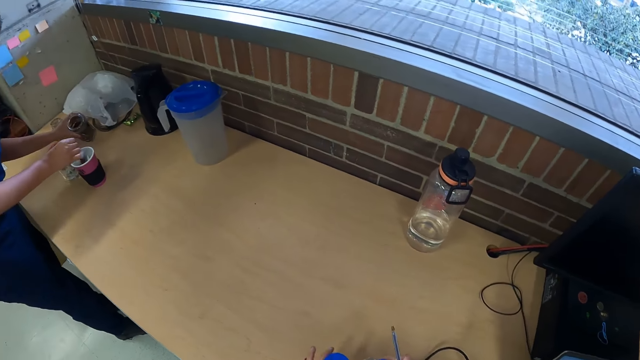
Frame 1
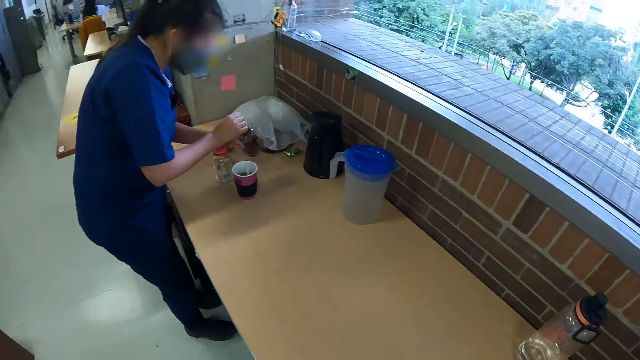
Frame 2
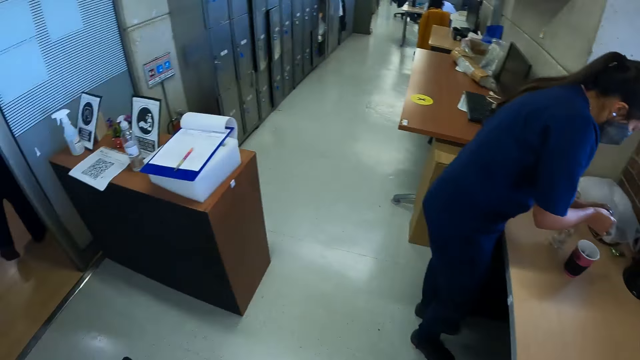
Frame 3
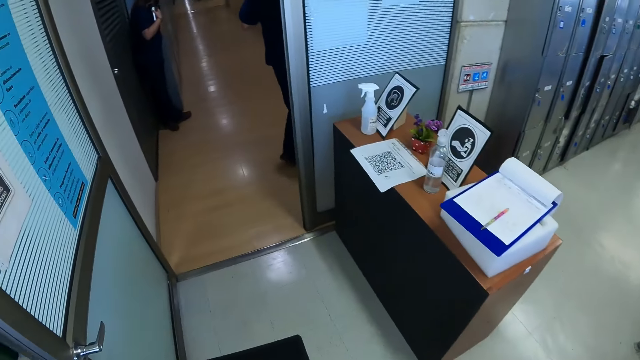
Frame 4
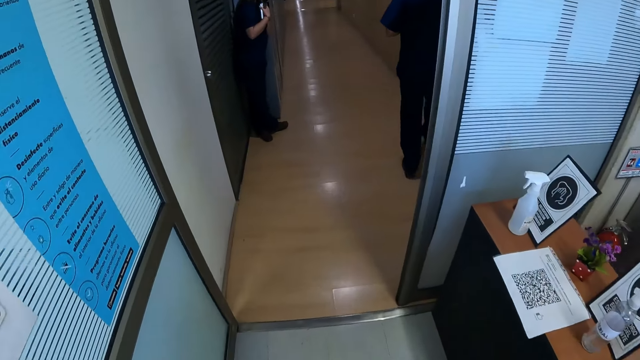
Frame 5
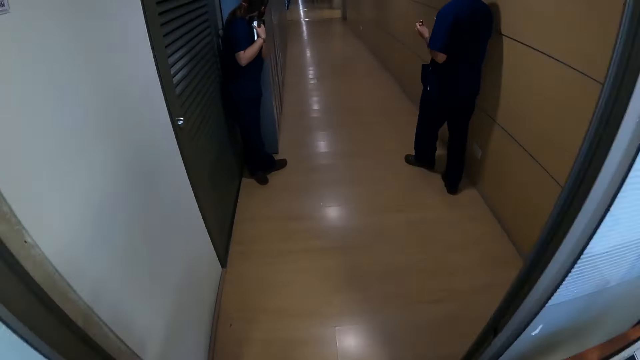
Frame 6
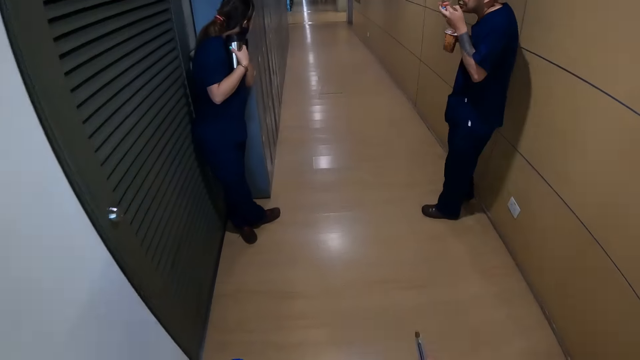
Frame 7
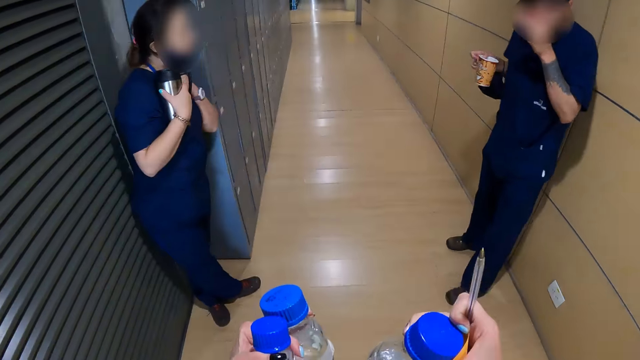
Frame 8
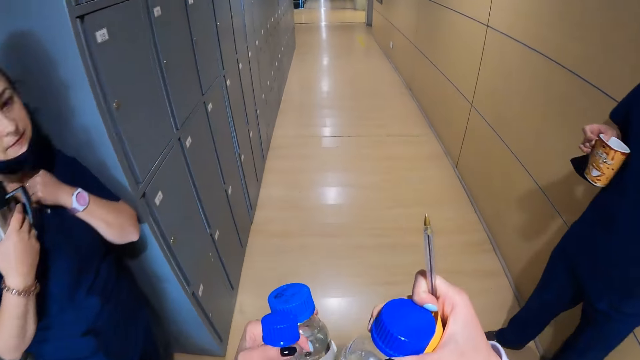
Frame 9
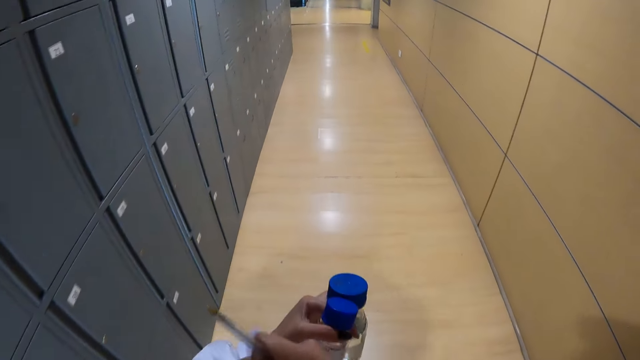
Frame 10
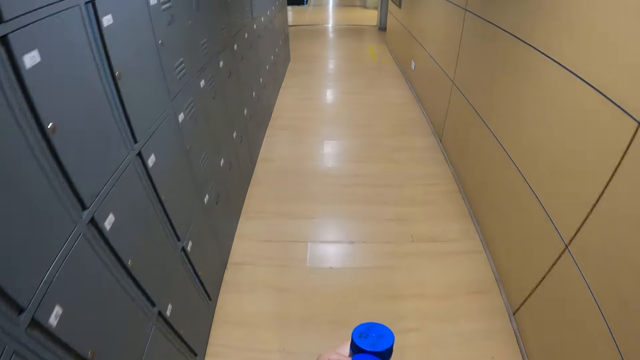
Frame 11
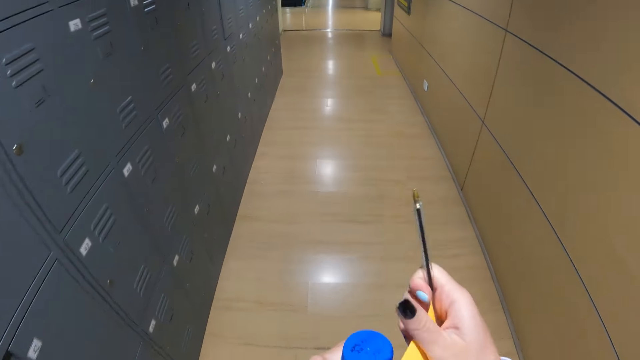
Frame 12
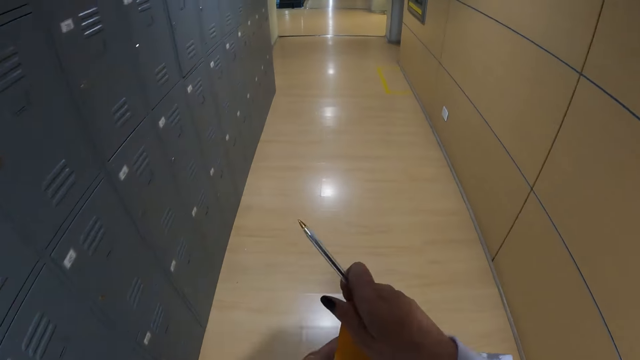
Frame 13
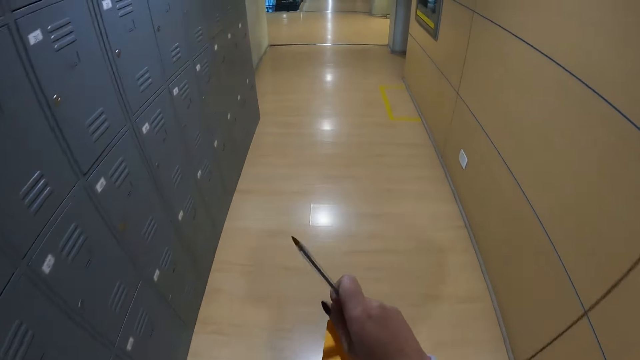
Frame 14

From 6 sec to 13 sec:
The camera wearer picks up the bottle. They look around. They walk around.

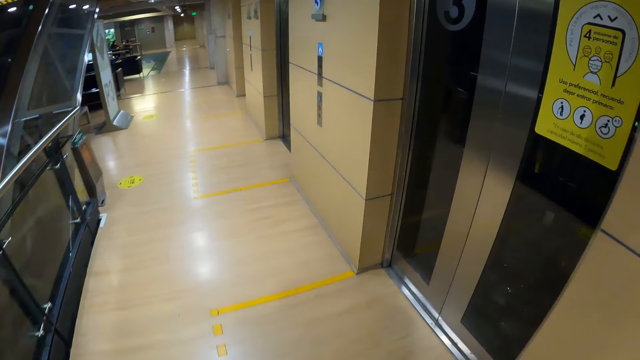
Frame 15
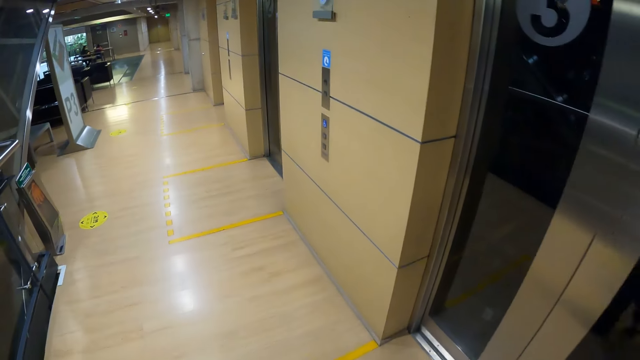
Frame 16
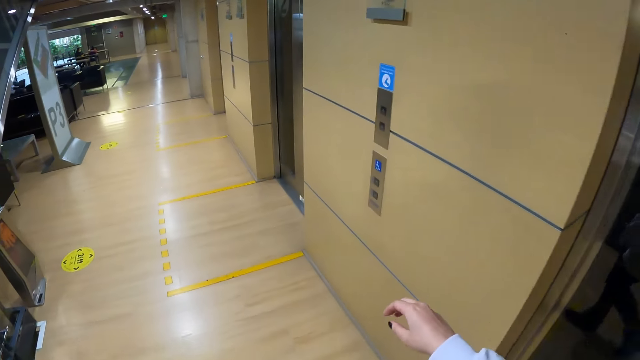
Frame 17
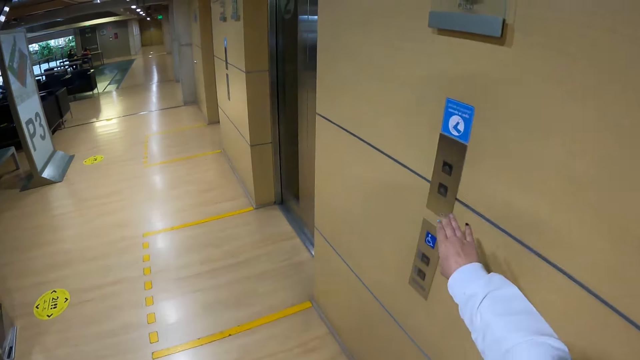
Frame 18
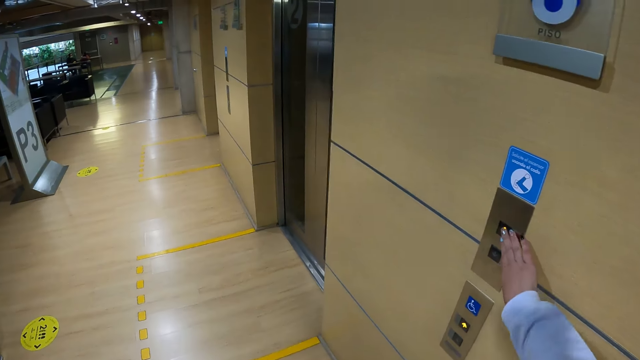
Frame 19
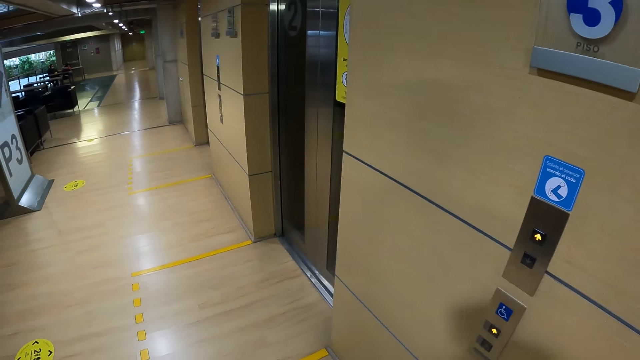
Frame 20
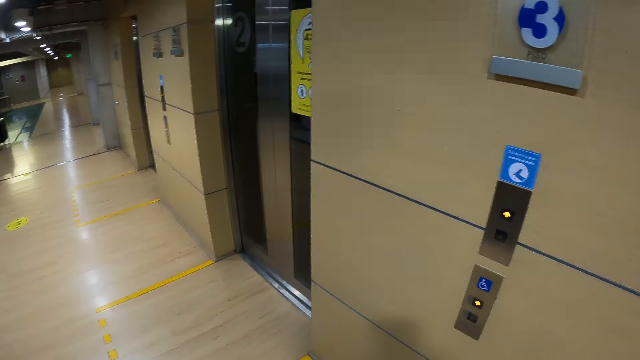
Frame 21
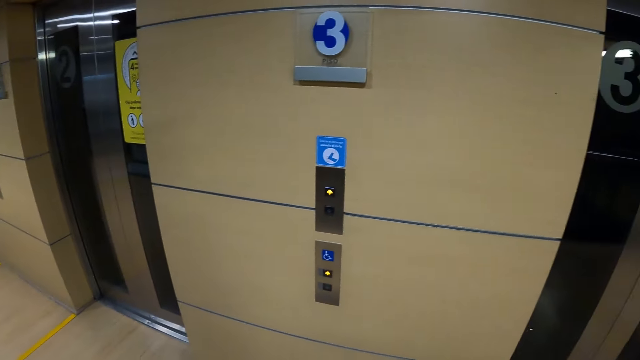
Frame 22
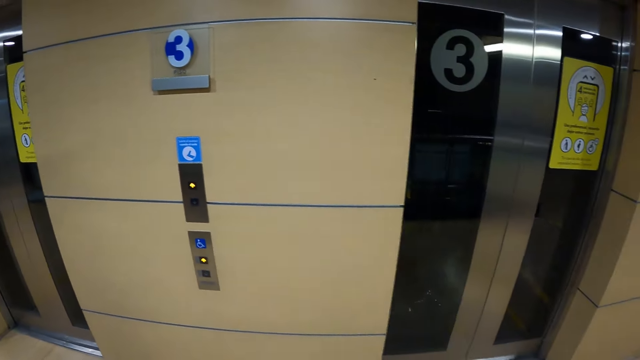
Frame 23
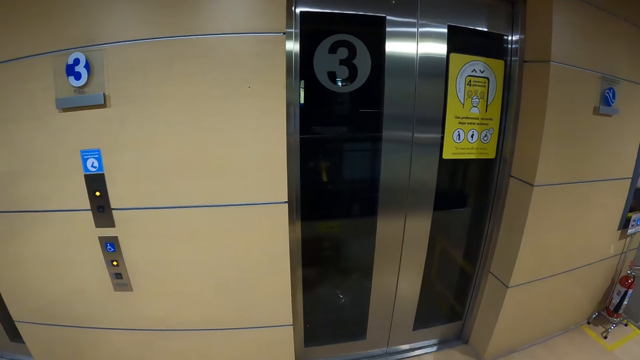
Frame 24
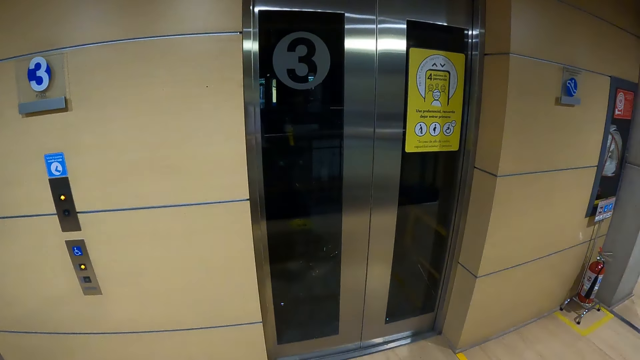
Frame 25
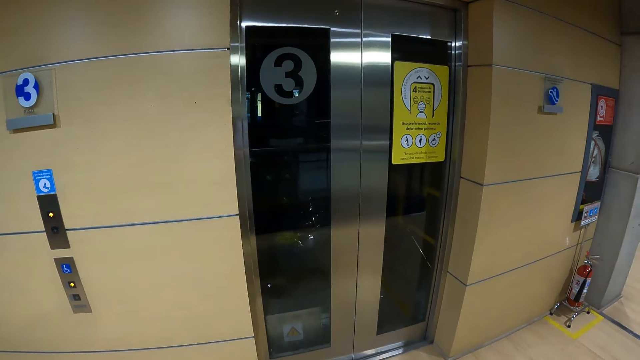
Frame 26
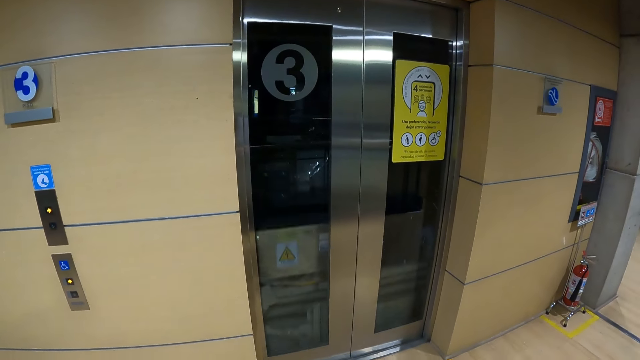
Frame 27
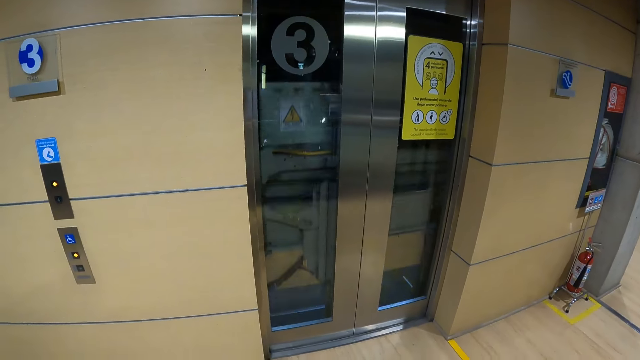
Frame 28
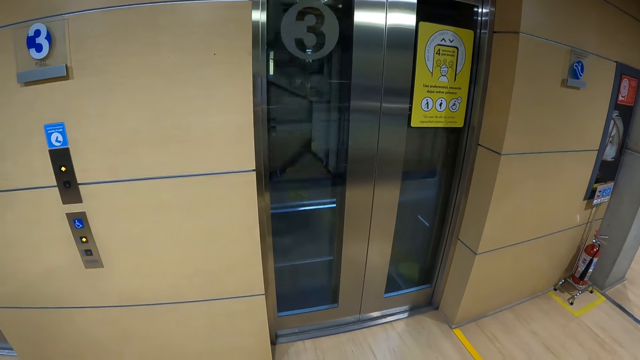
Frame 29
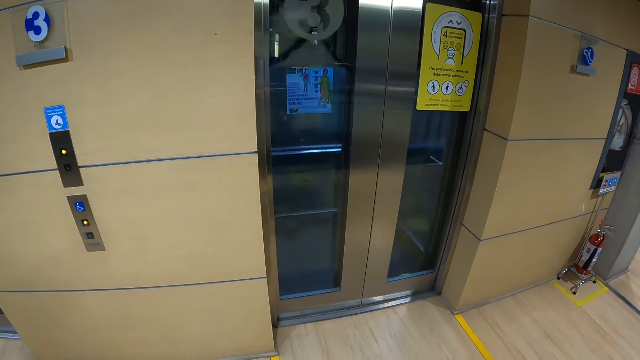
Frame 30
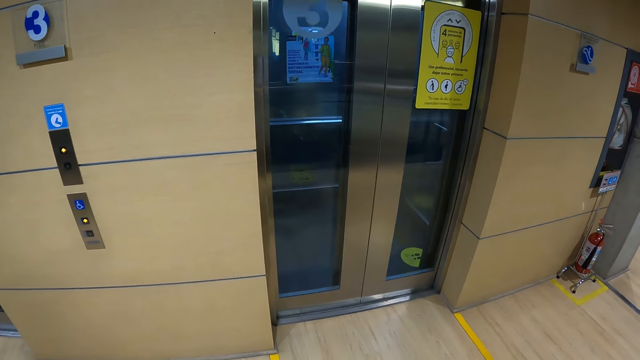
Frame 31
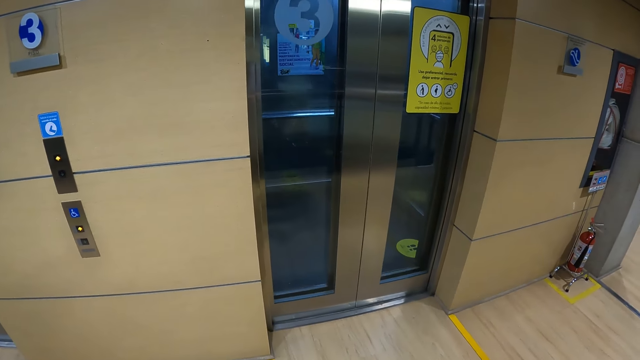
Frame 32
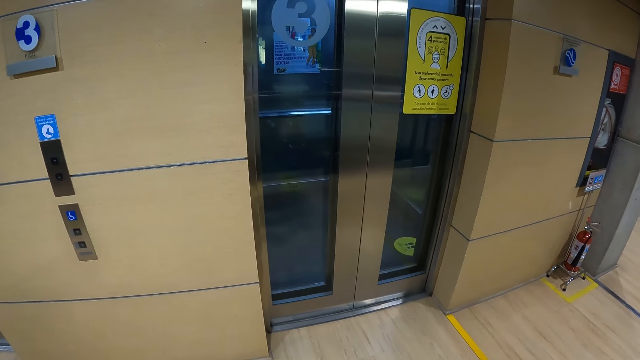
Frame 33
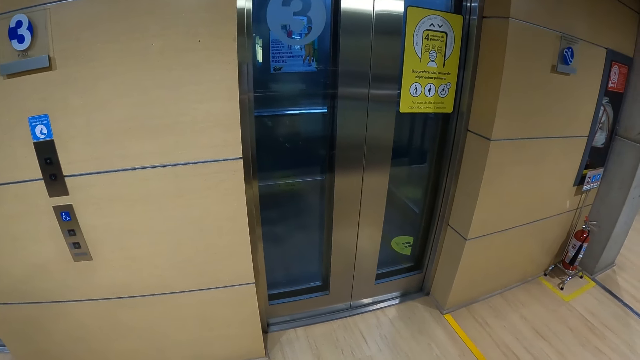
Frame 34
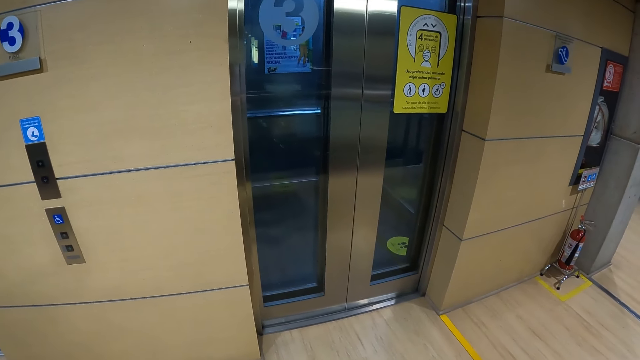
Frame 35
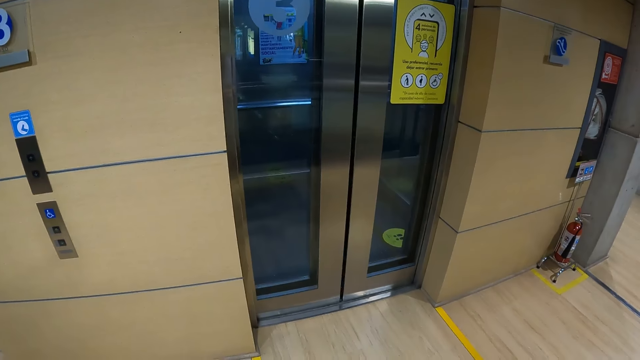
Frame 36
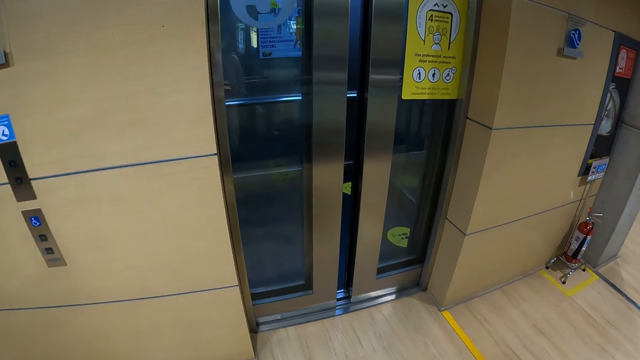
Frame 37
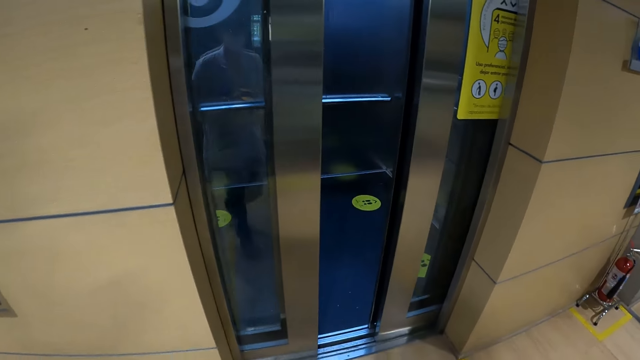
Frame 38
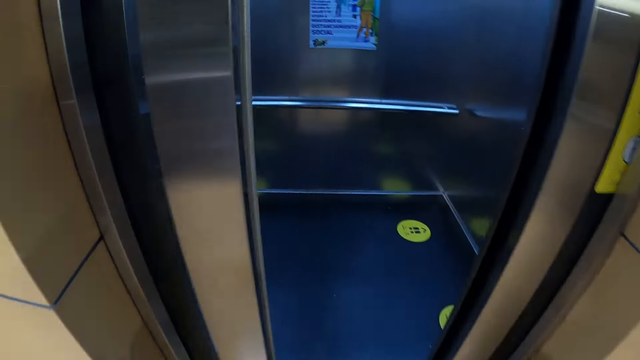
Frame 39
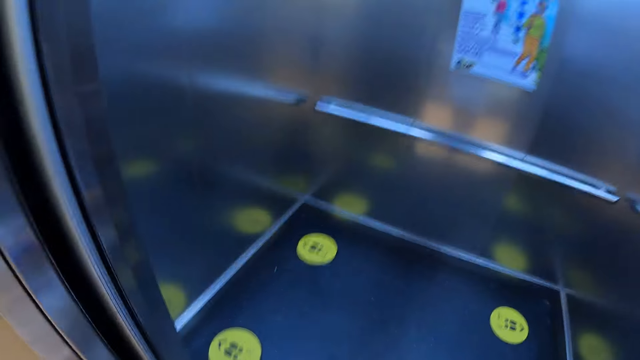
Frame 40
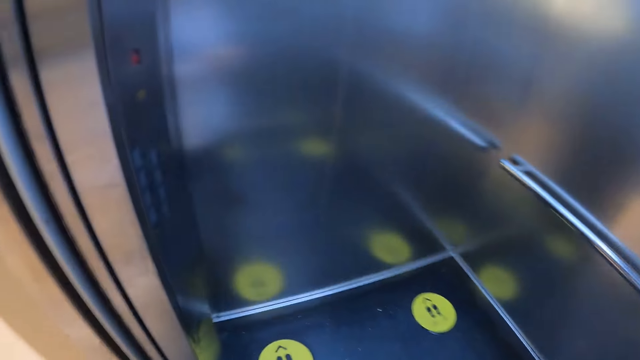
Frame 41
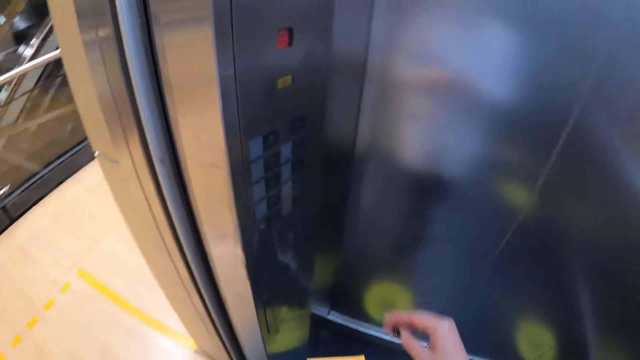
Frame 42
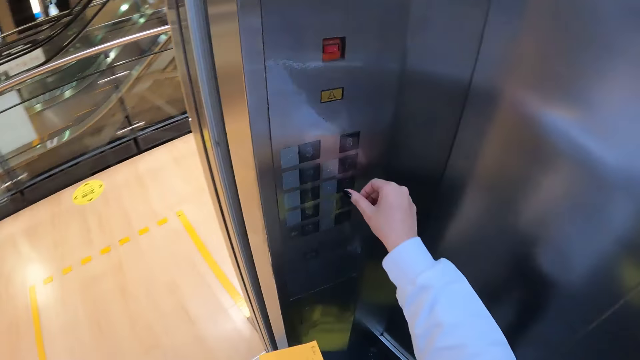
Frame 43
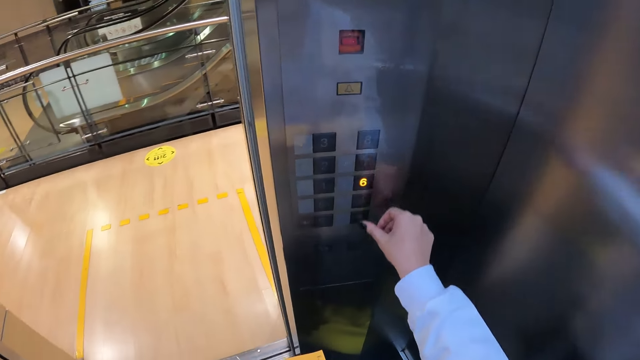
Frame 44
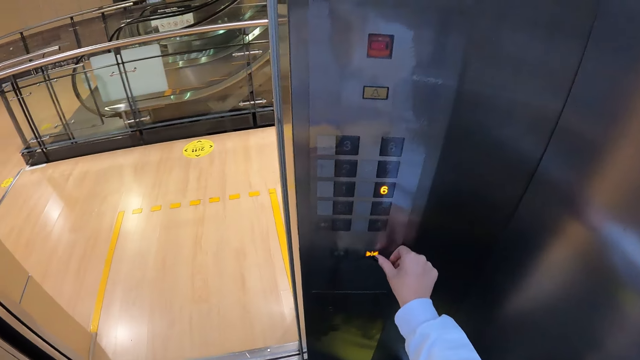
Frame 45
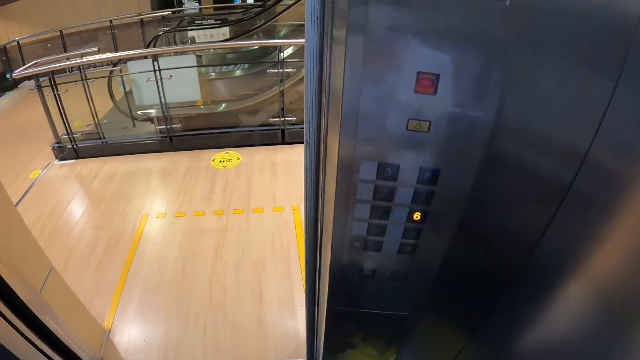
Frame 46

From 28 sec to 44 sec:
The camera wearer presses the ventilator button. They look around. They walk into the elevator. They press the ventilator button.
